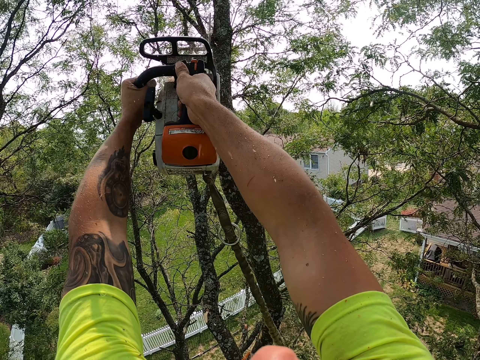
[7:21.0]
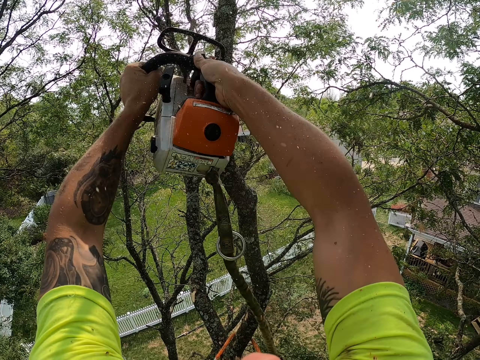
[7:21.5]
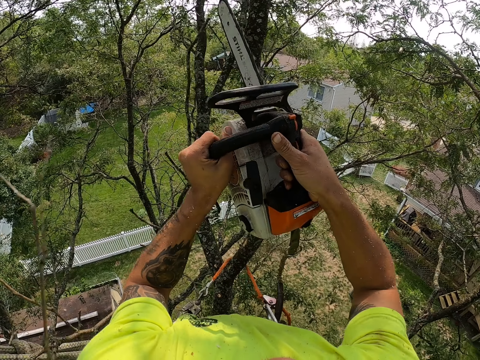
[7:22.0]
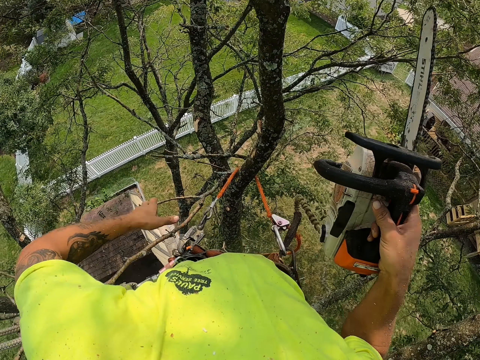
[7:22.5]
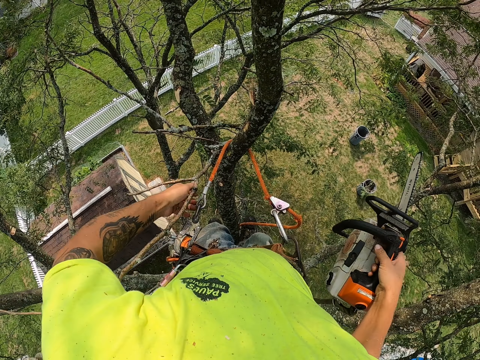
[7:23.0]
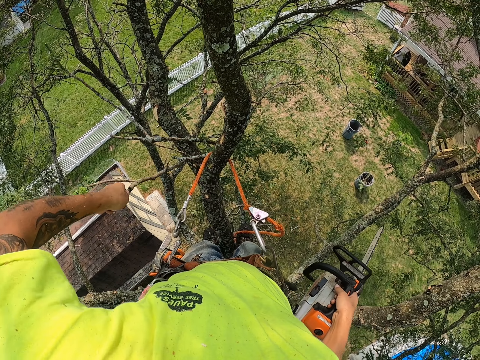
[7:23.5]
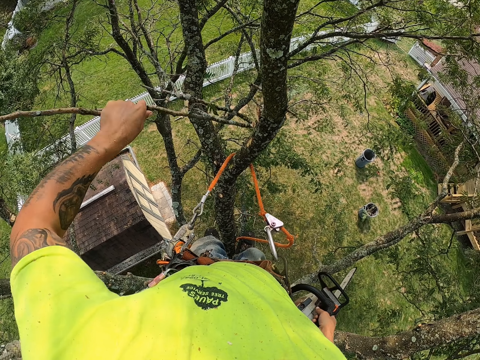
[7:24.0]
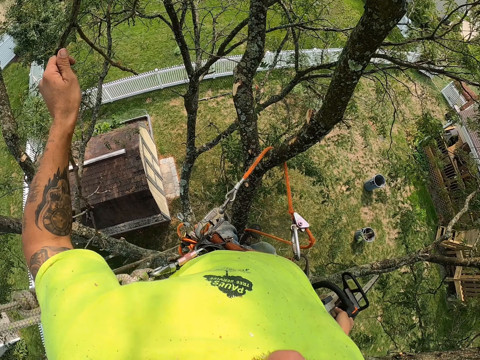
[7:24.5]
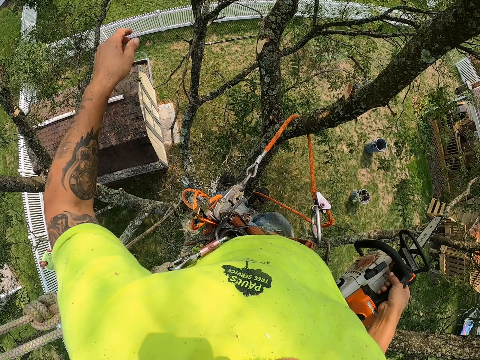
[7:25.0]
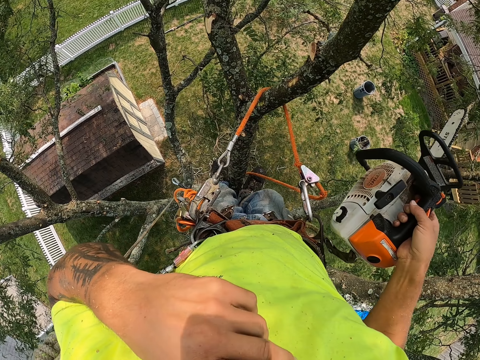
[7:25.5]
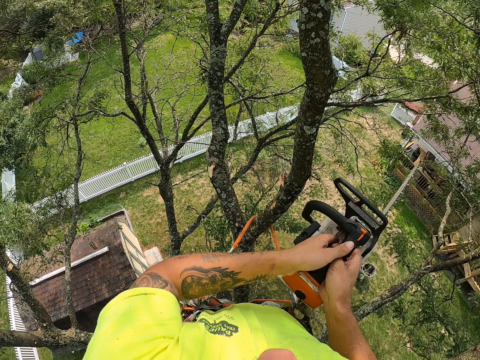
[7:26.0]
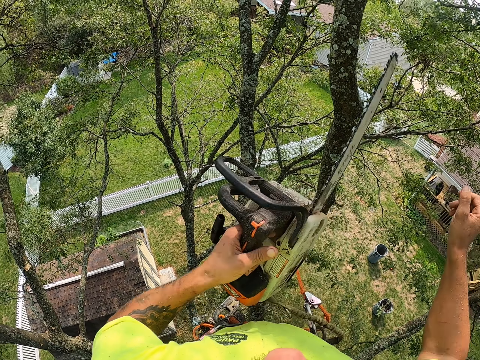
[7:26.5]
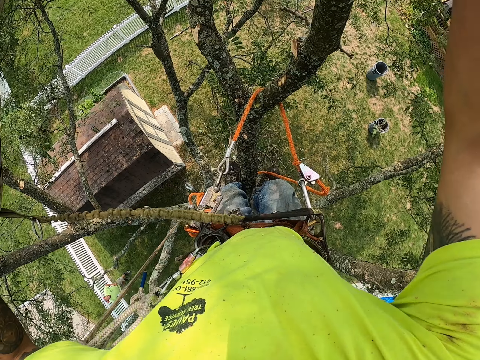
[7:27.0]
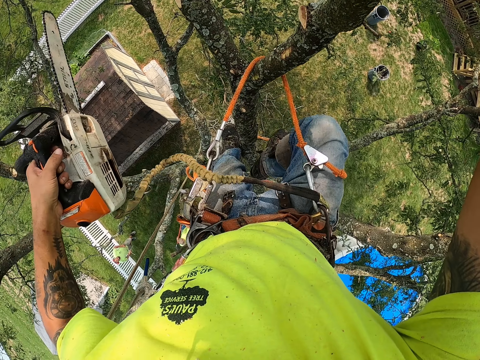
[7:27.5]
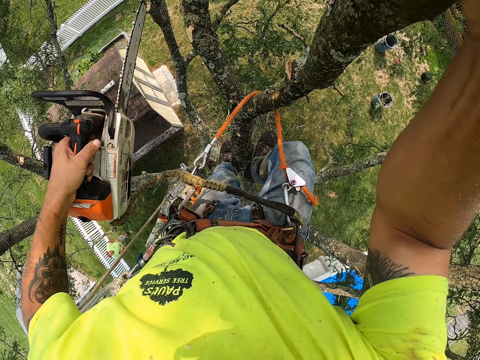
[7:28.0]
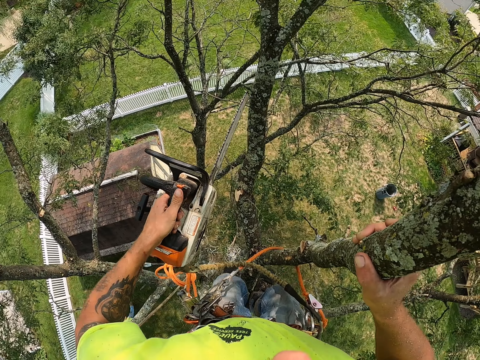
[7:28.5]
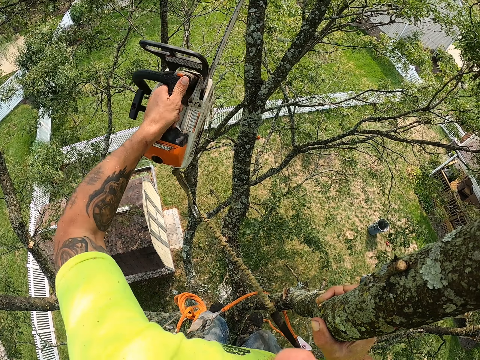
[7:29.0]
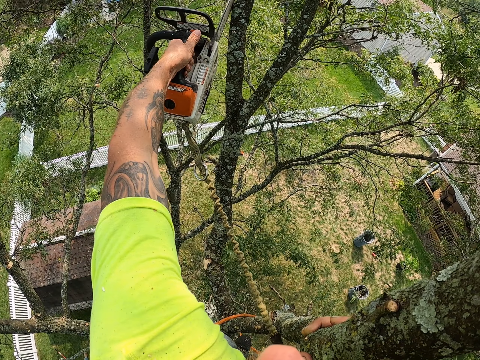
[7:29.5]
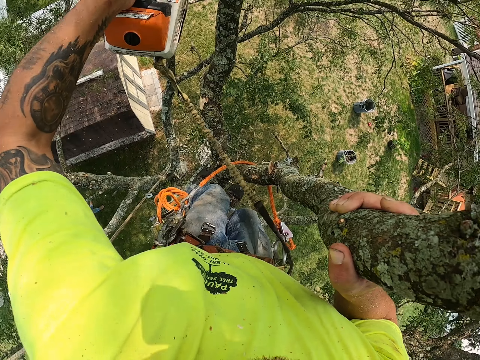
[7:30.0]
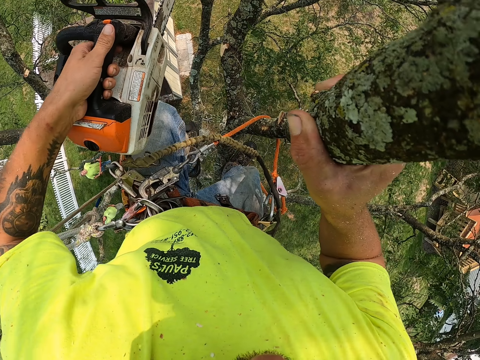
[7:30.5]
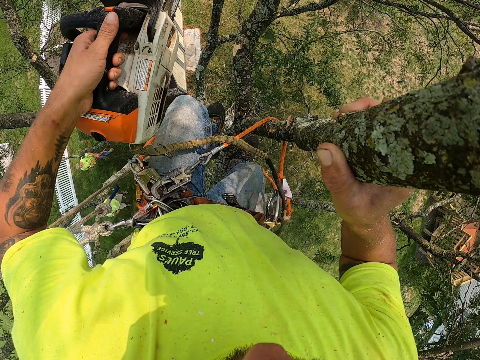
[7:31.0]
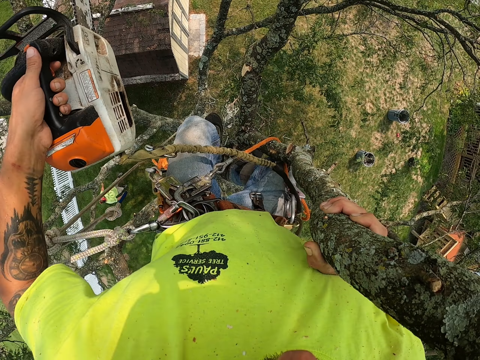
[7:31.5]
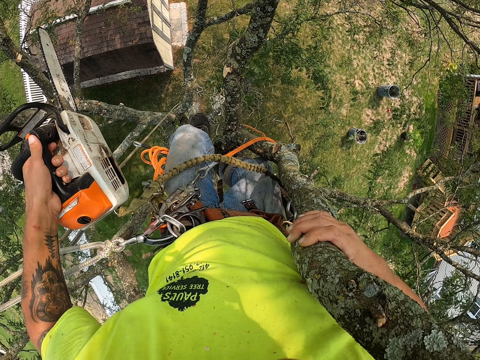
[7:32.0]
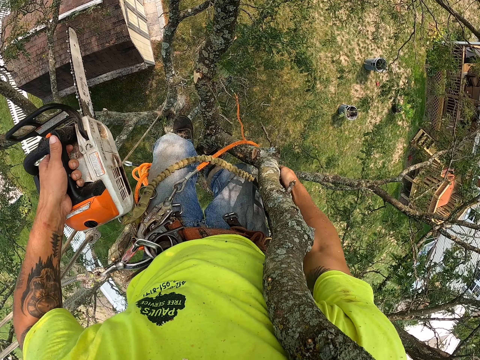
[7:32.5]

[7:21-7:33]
The camera wearer drops the branch. He picks a branch on the tree with his left hand. He throws the tree branch on the ground with his left hand. He holds the chain saw with his left hand. He climbs up the tree with his right hand. He cuts off a branch of the tree with the chain saw in his left hand.

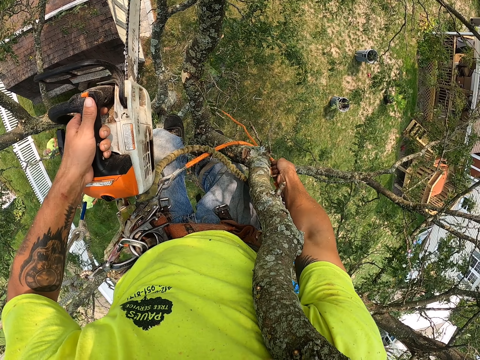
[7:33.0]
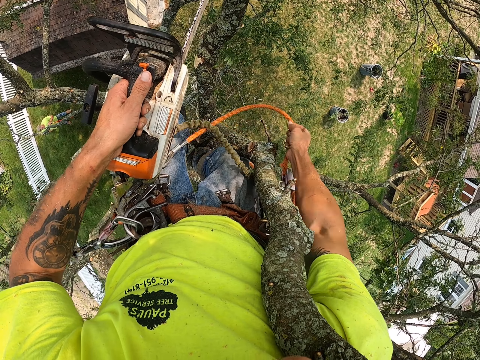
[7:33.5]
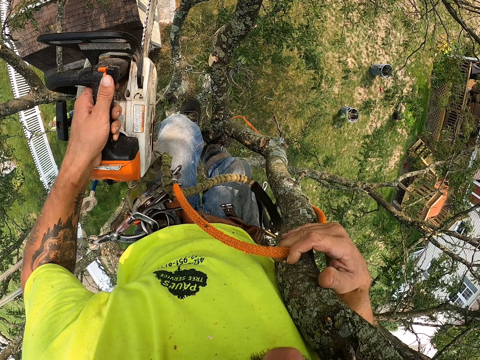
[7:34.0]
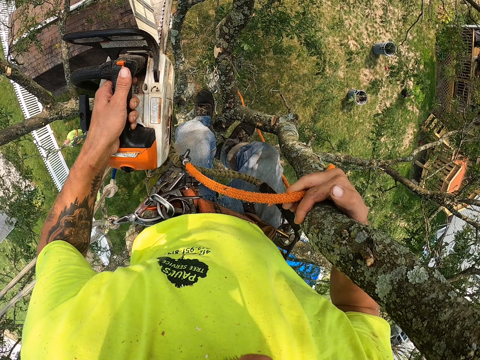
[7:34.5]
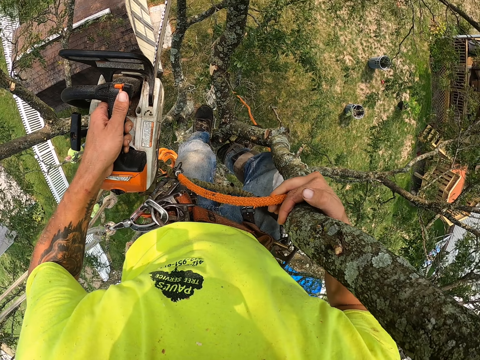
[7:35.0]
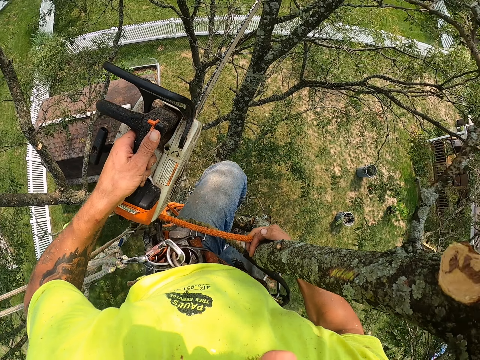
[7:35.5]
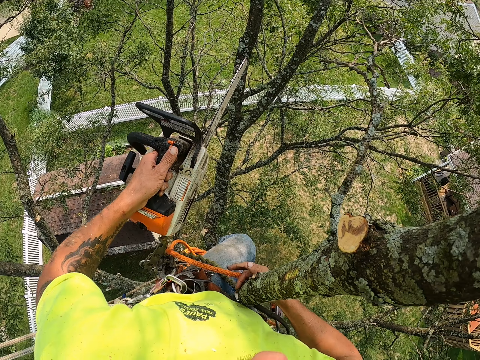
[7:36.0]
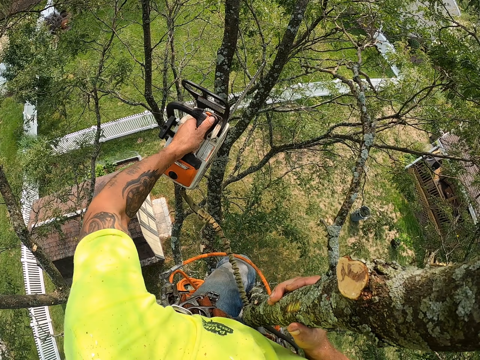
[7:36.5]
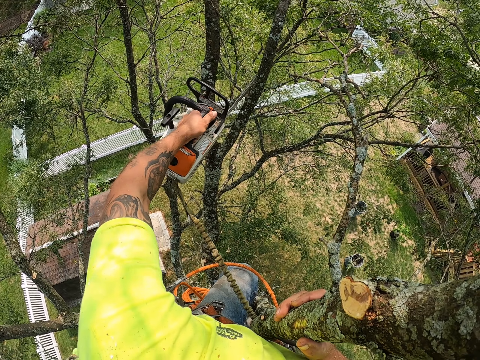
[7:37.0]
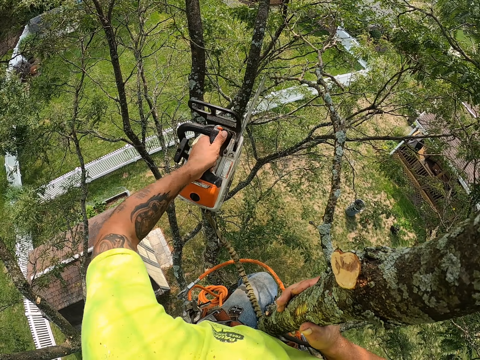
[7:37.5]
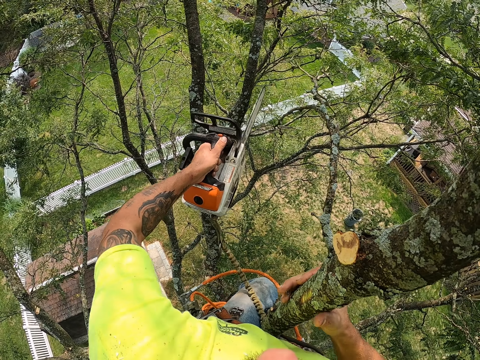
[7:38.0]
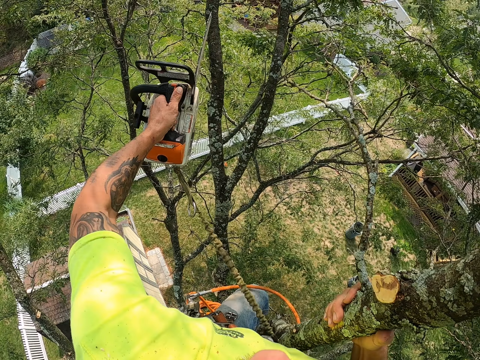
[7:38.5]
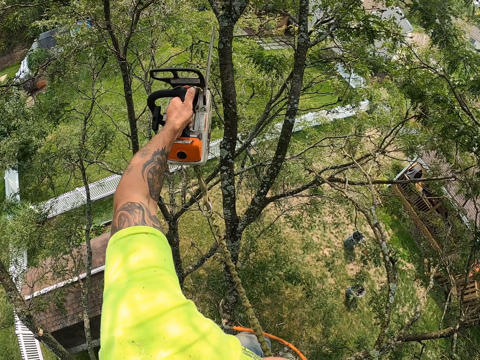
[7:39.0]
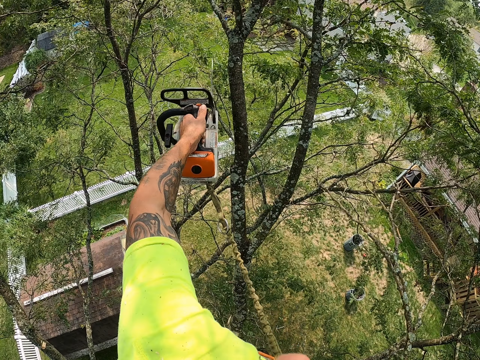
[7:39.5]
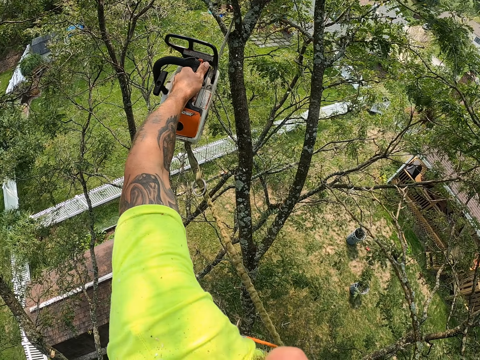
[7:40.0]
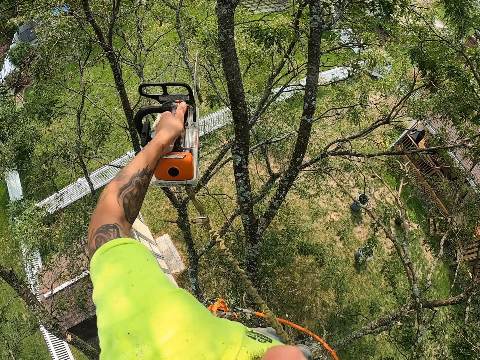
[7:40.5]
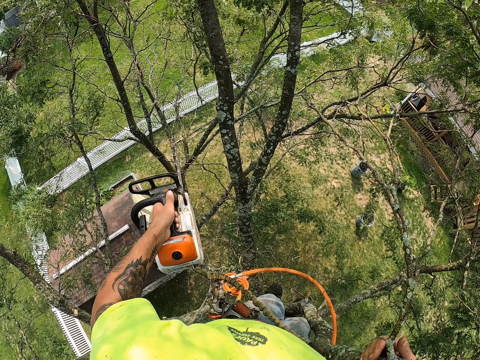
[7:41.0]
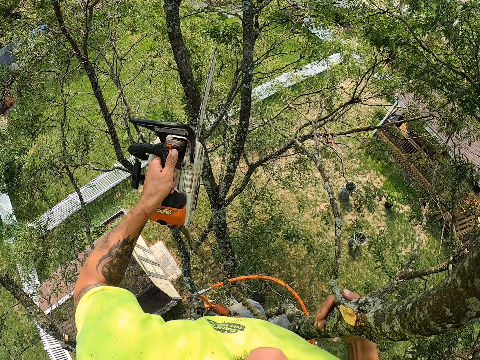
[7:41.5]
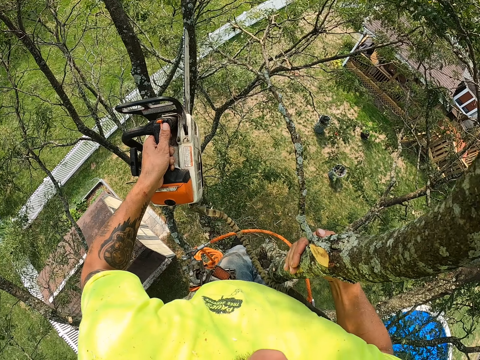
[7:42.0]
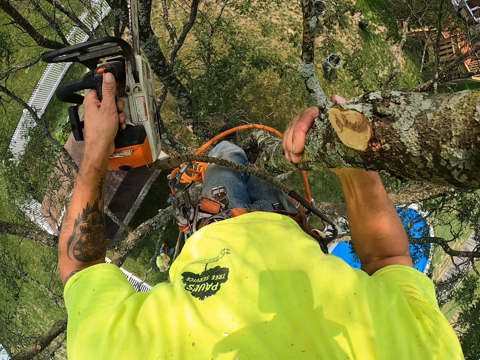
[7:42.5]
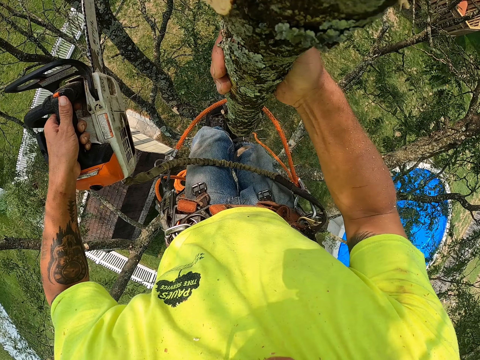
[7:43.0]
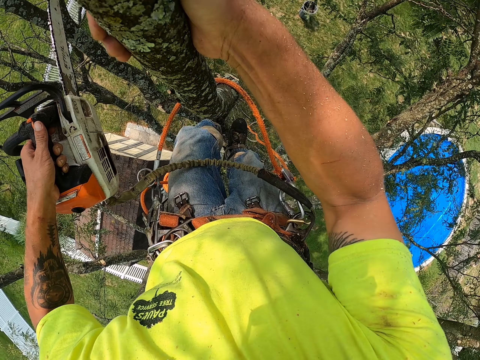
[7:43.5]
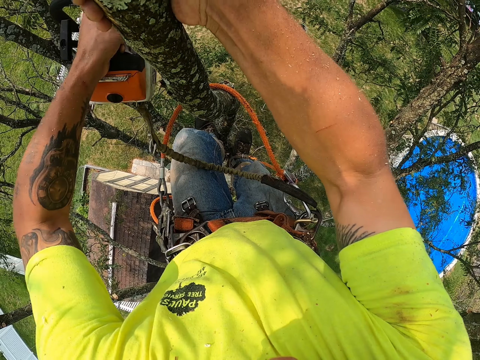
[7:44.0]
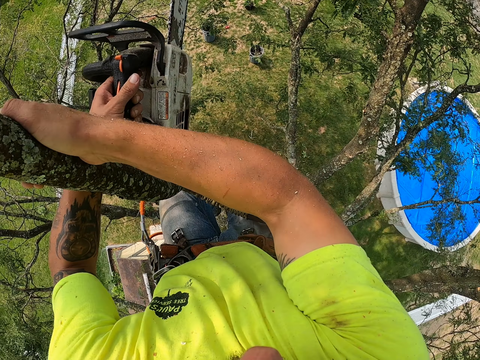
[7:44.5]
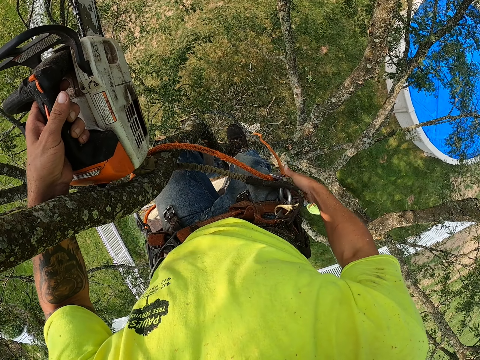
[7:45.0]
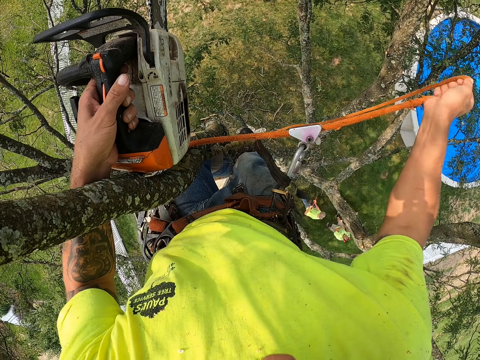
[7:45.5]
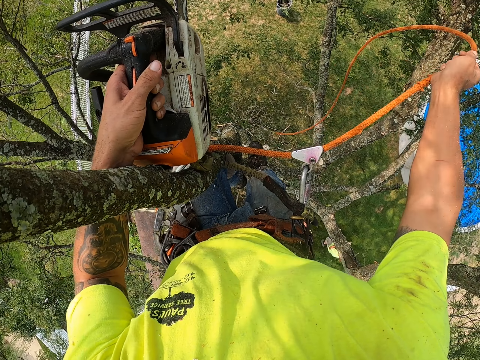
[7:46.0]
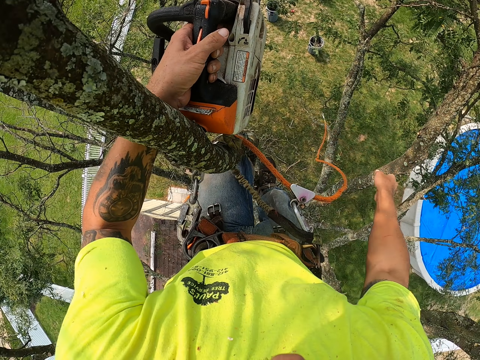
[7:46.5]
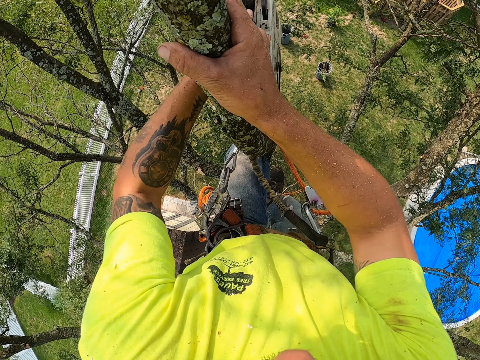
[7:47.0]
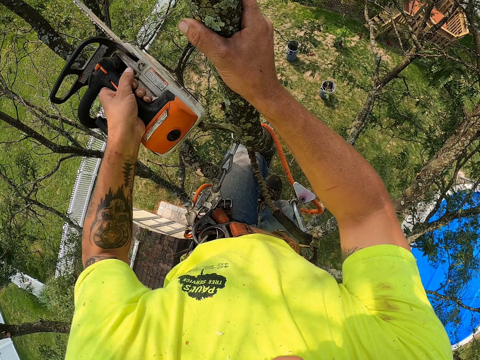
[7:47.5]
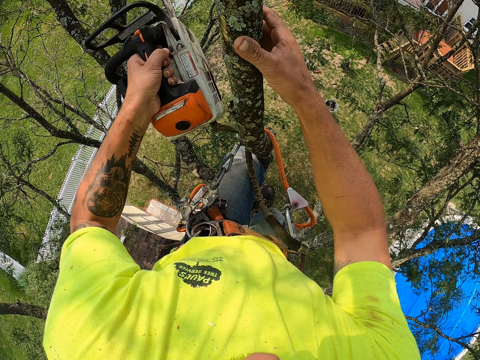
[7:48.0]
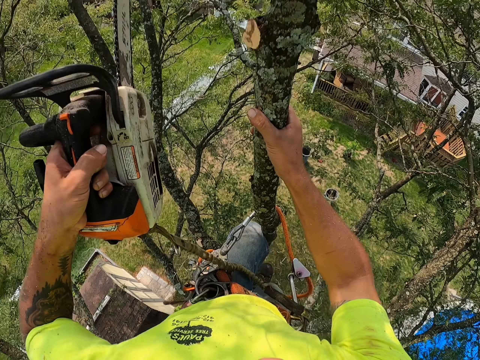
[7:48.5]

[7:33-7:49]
The camera wearer pulls up the rope with his right hand. He climbs up the tree. He cuts off some branch of the tree with the chain saw in his left hand. He drops the rope. He pulls up the rope with his right hand. He cuts the branch.
